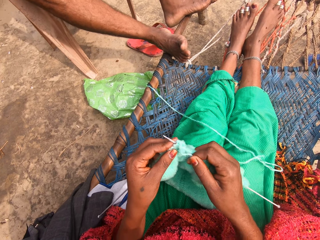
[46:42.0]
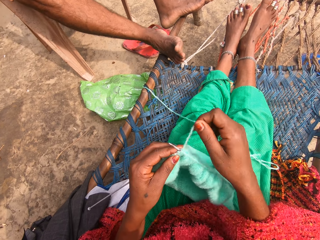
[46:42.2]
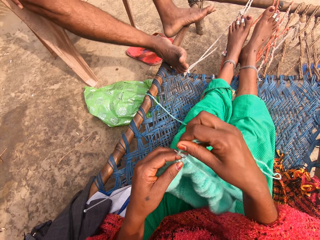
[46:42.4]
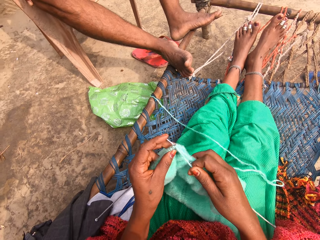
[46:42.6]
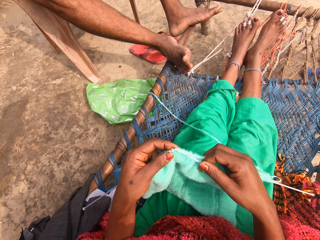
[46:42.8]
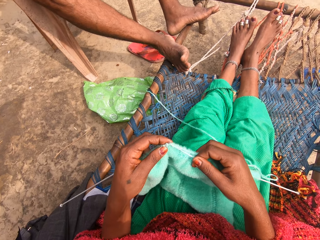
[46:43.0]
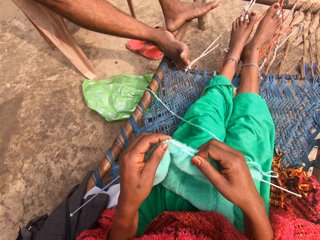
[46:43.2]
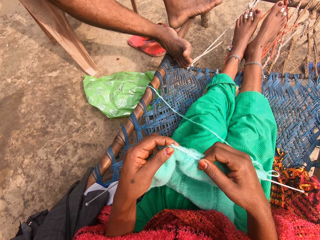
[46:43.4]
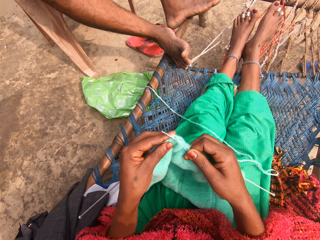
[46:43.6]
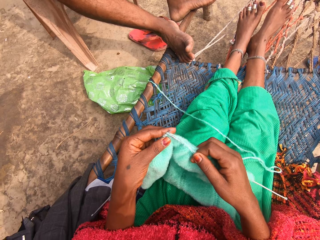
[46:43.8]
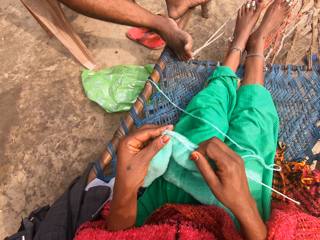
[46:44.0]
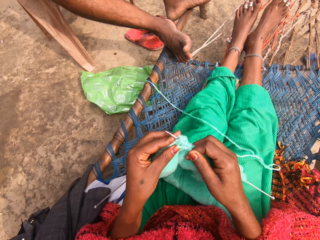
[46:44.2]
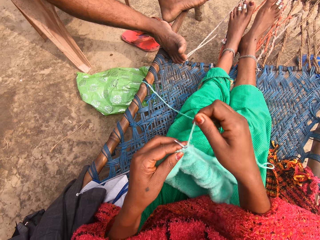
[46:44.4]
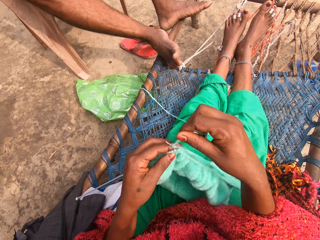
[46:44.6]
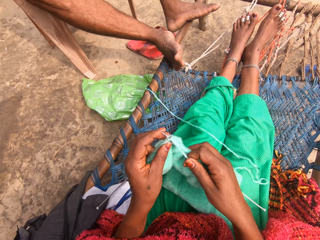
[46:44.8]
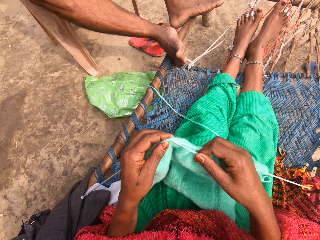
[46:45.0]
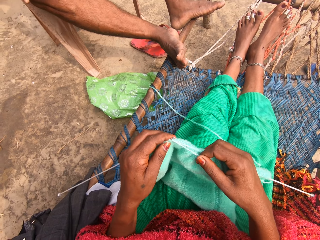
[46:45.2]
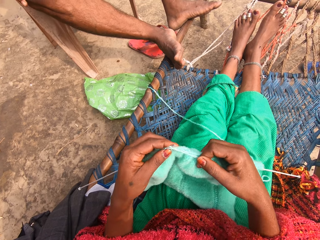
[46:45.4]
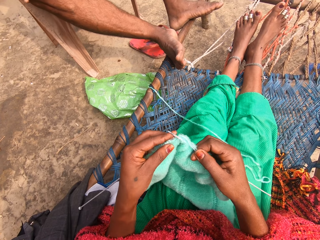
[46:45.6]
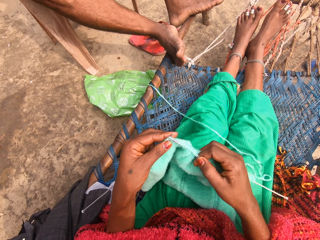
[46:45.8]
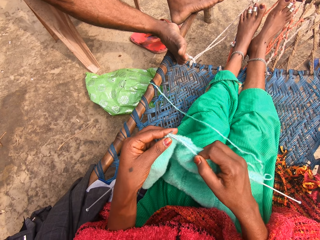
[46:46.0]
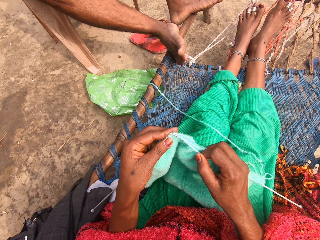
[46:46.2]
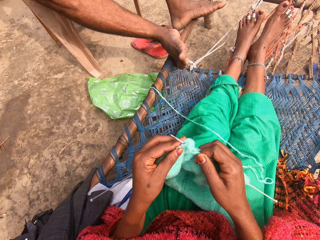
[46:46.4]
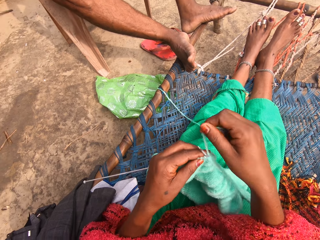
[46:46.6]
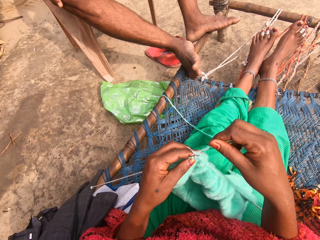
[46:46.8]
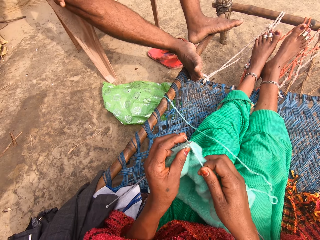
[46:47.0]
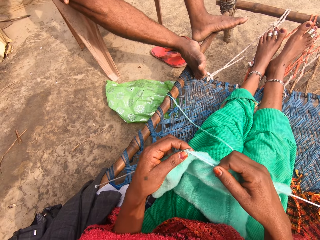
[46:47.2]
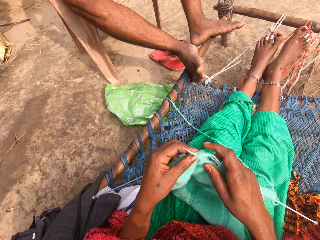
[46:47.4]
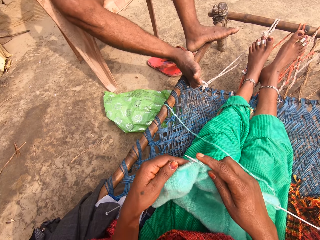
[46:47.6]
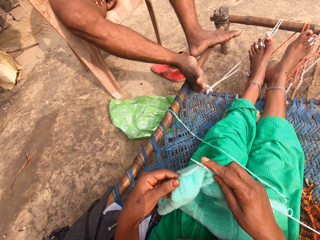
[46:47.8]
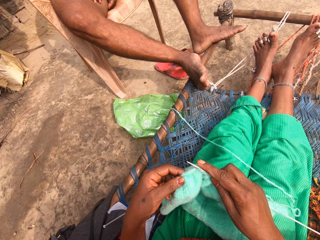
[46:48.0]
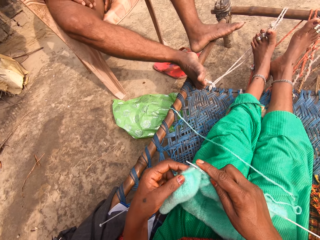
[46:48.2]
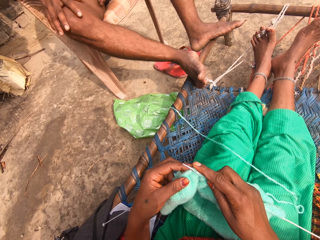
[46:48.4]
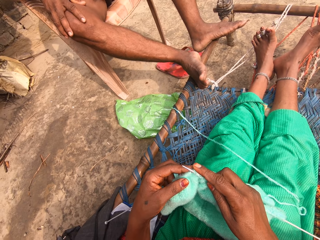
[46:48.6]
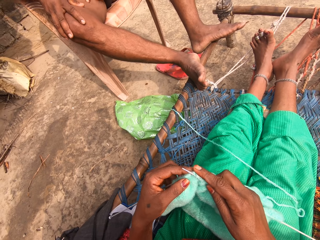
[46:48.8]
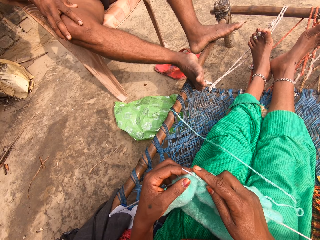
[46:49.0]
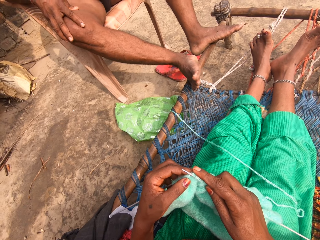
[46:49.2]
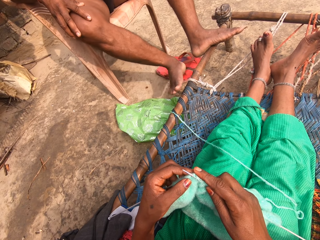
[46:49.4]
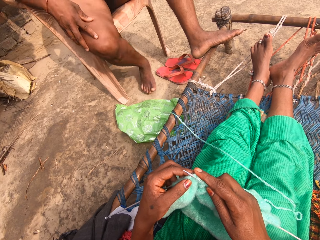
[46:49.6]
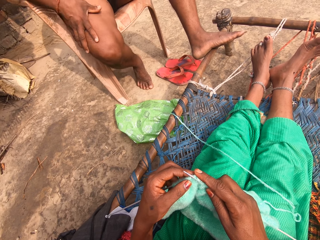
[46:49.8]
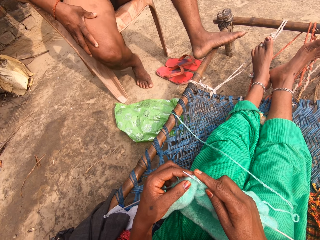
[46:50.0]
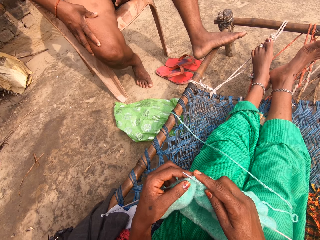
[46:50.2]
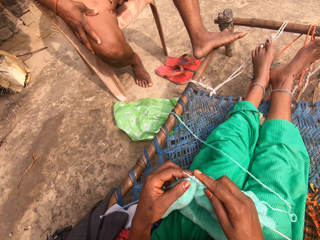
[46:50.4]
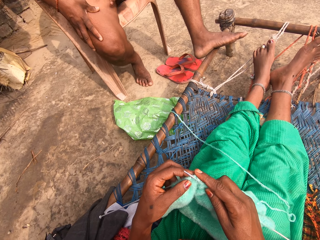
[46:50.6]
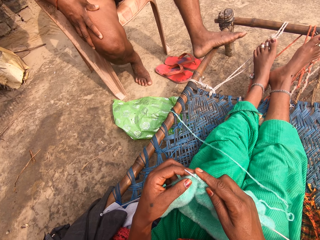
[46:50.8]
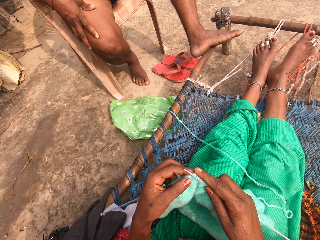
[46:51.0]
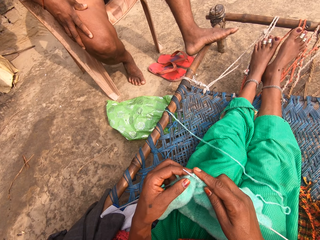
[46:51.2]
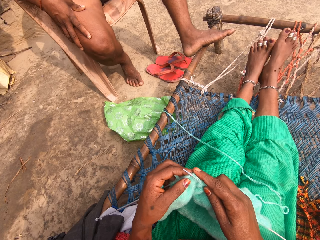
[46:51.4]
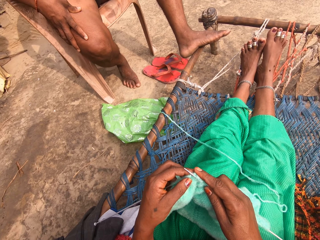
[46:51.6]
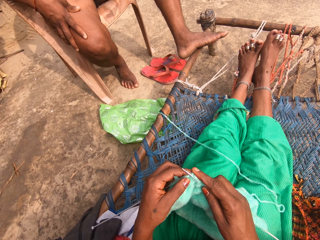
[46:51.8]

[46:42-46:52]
The camera wearer rolls the yarn around one of the knitting needles. They knit the fabric with the knitting needles. They roll the yarn around one of the knitting needles. They knit the fabric with the knitting needles. They roll the yarn around one of the knitting needles. They knit the fabric with the knitting needles. They adjust the fabric.

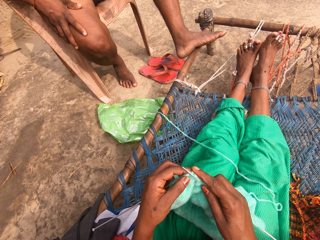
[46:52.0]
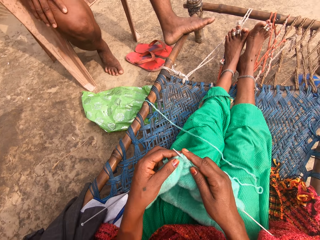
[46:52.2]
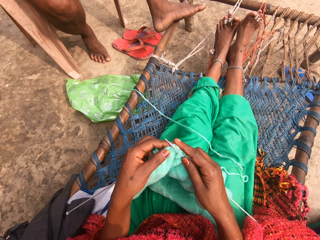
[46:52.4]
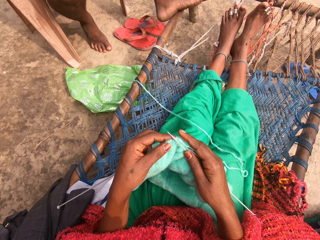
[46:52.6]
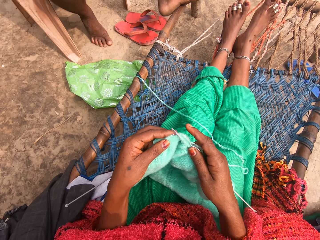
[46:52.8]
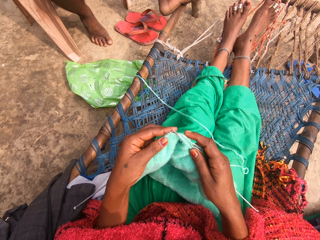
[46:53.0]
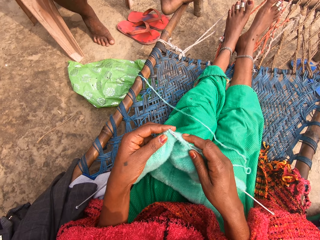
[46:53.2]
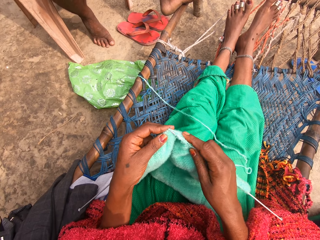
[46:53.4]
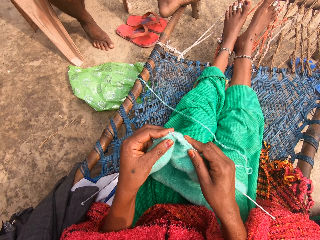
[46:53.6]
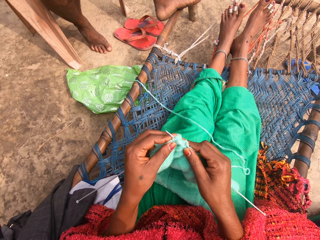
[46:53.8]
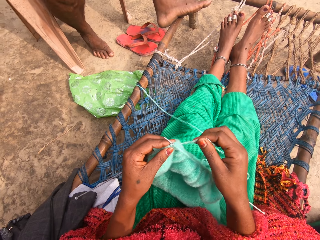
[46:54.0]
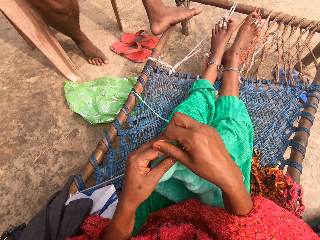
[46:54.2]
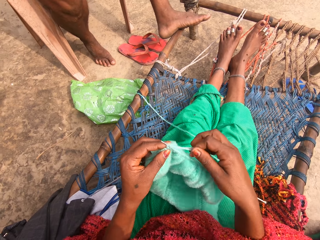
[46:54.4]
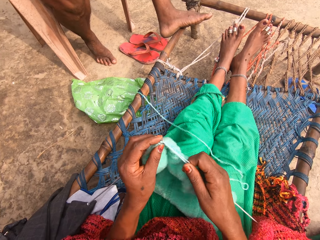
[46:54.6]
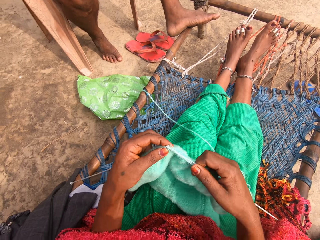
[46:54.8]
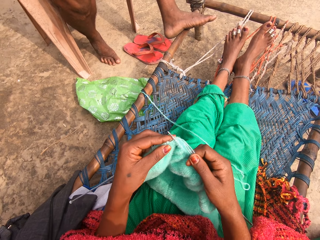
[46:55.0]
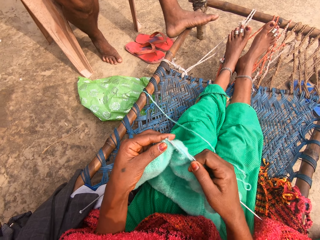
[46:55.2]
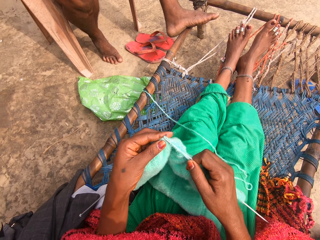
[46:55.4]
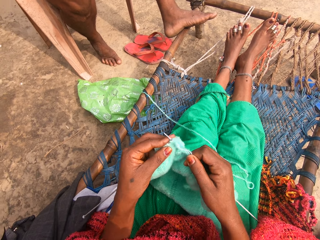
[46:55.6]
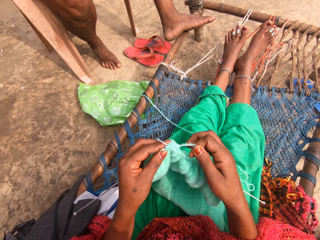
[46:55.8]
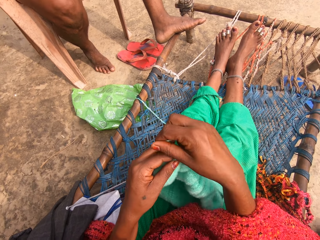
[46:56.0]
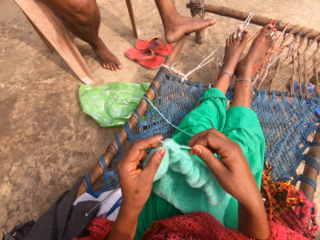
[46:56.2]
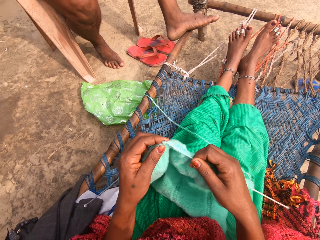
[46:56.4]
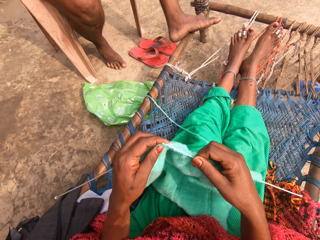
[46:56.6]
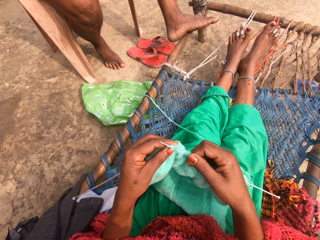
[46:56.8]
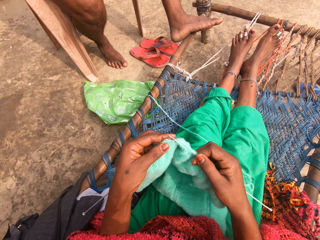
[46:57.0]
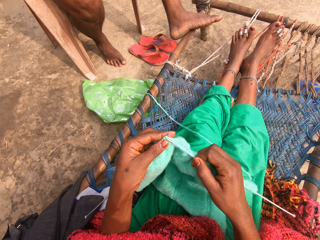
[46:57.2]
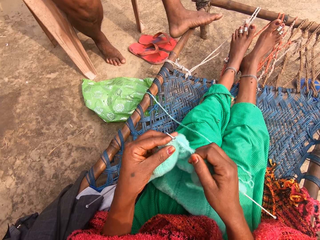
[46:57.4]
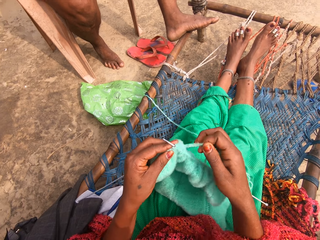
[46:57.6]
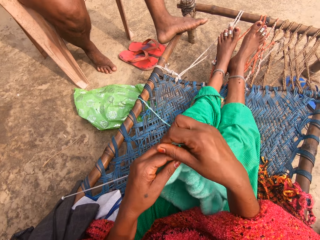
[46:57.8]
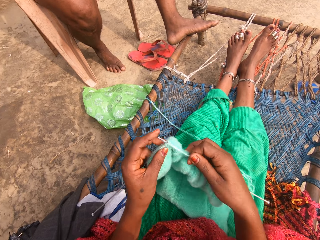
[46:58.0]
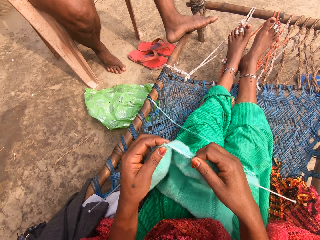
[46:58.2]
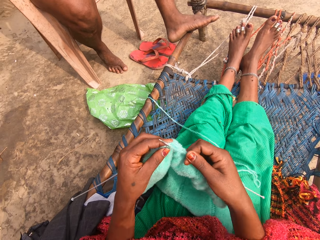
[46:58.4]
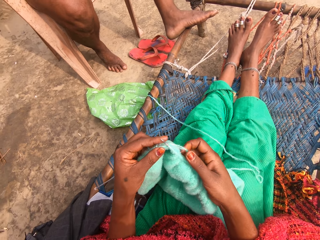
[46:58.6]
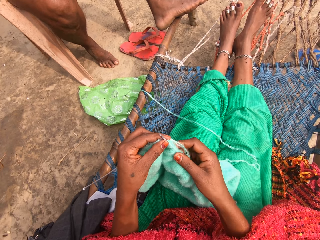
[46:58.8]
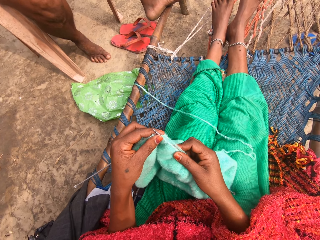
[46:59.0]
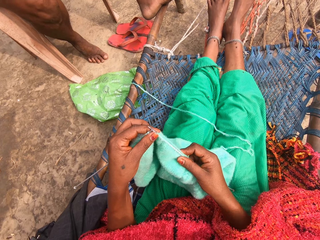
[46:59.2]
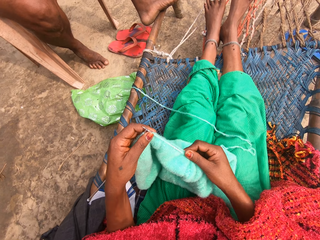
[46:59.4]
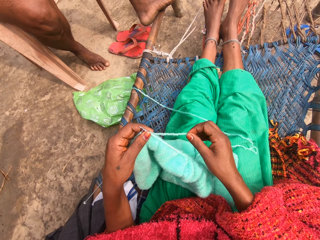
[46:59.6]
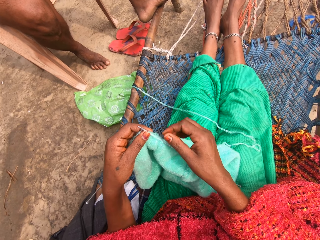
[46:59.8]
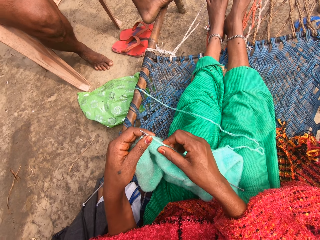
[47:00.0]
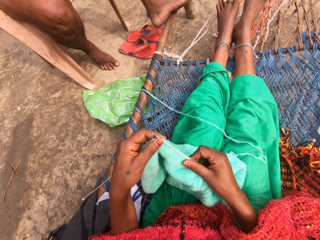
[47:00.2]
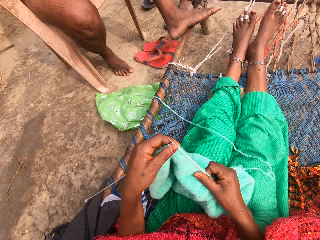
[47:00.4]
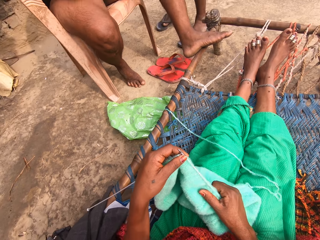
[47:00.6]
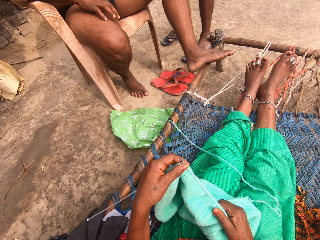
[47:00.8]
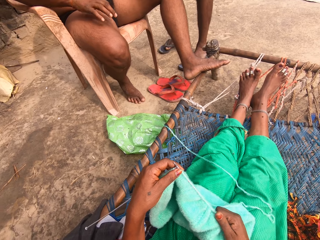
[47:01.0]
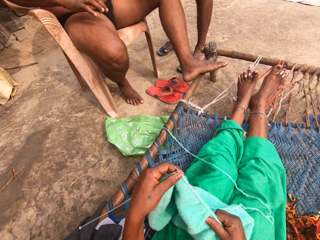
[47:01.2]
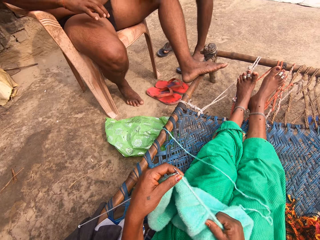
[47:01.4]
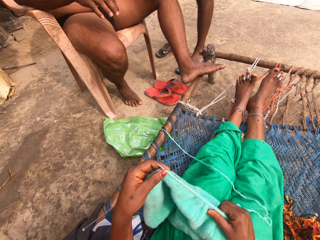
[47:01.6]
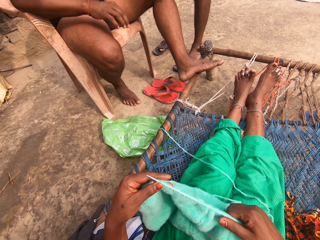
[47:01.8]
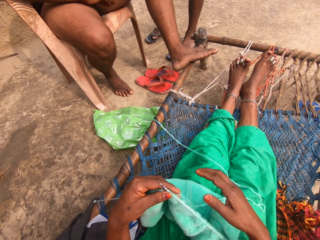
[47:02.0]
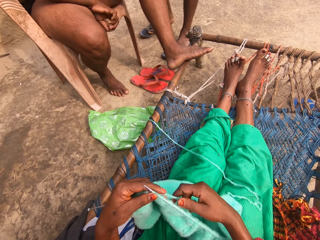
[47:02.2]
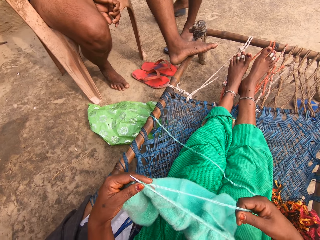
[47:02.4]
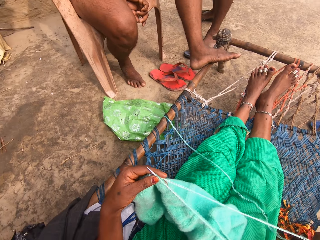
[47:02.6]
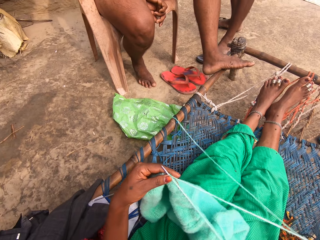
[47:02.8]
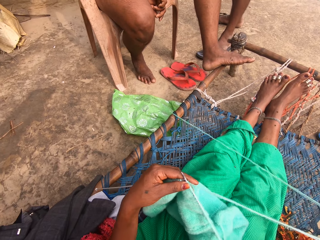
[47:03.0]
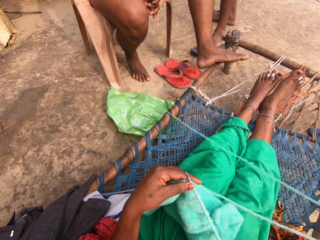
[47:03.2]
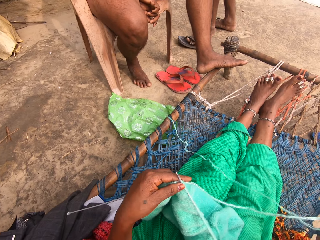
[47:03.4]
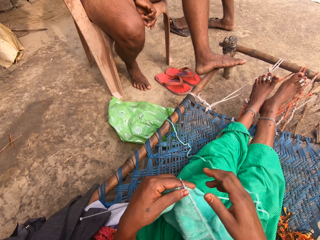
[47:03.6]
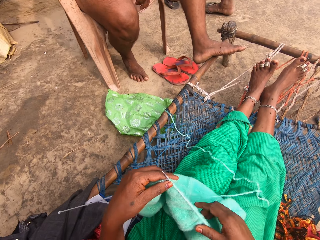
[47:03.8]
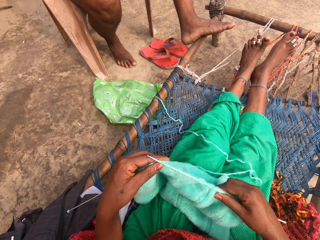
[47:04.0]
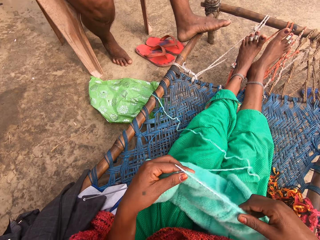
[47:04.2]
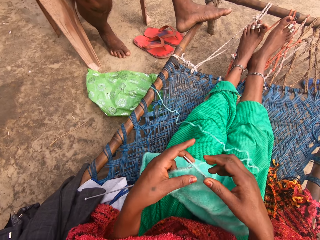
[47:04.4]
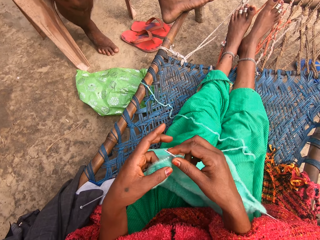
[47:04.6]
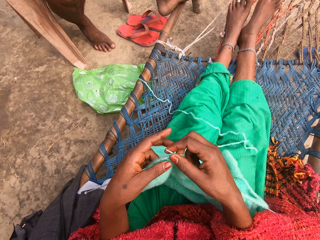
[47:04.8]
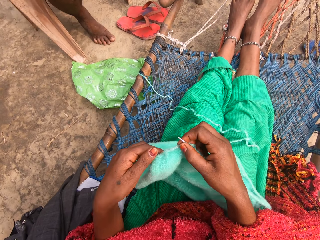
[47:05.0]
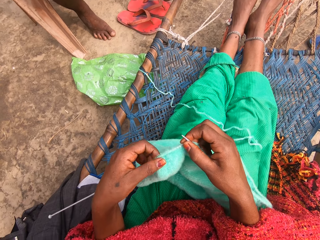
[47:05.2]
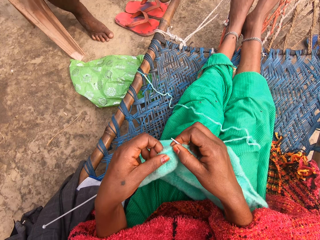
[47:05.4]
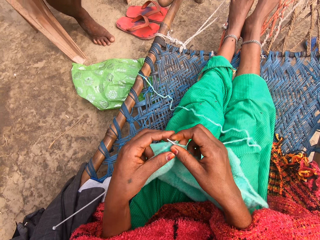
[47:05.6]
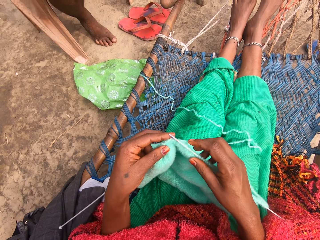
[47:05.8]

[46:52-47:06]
The camera wearer interacts with a girl. They knit the fabric with the straight knitting needles. They roll the yarn around one of the knitting needles. They knit the fabric with the knitting needles. They roll the yarn around one of the knitting needles. They knit the fabric with the knitting needles. They roll the yarn around one of the knitting needles. They knit the fabric with the knitting needles. They adjust the fabric. They touch the thread. They stretch out the yarn. They adjust the fabric.
